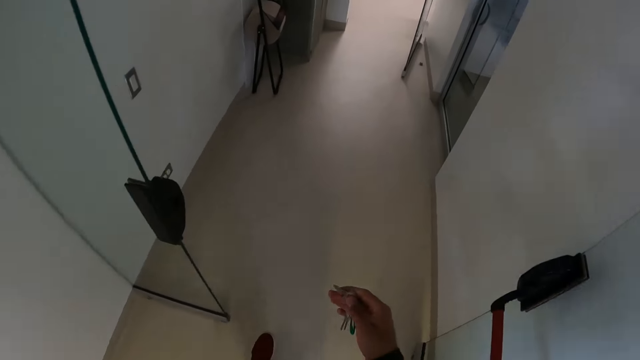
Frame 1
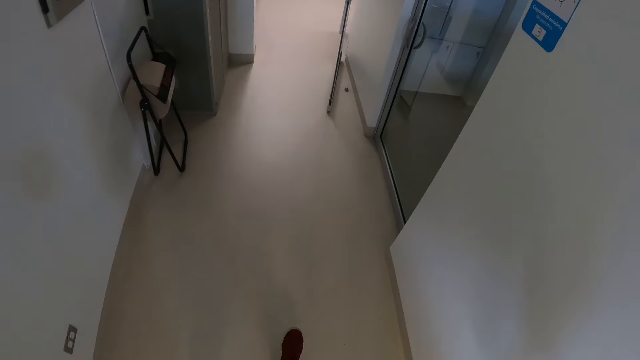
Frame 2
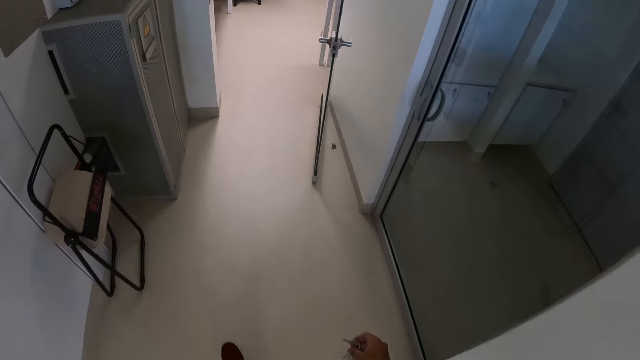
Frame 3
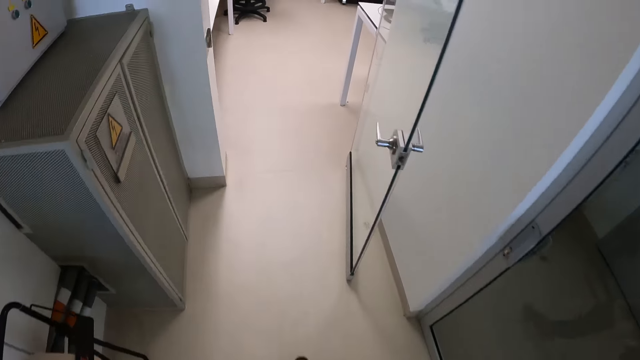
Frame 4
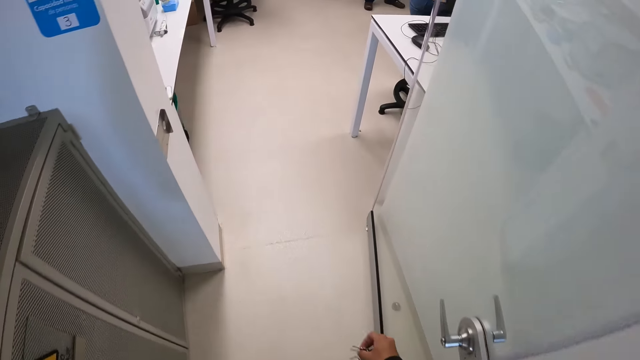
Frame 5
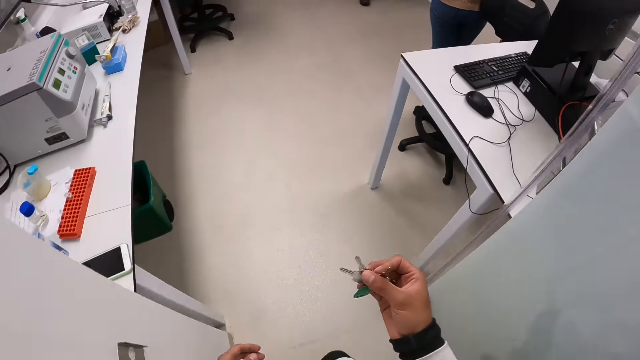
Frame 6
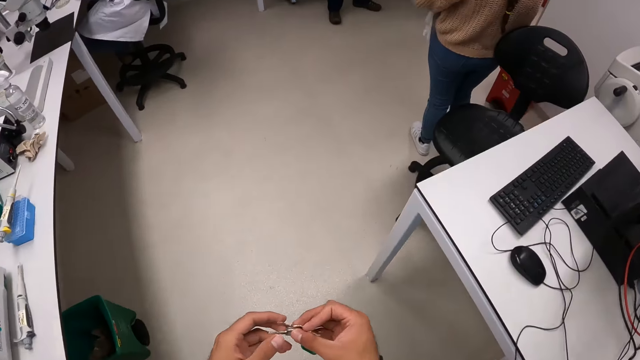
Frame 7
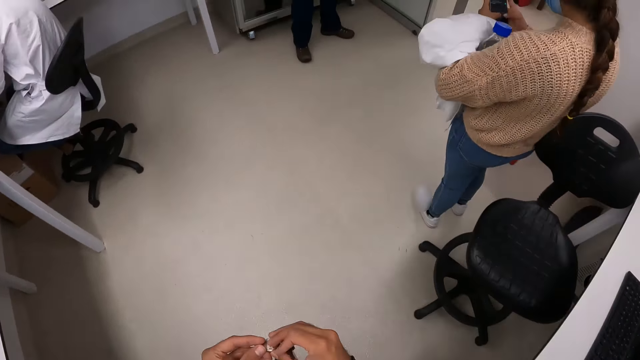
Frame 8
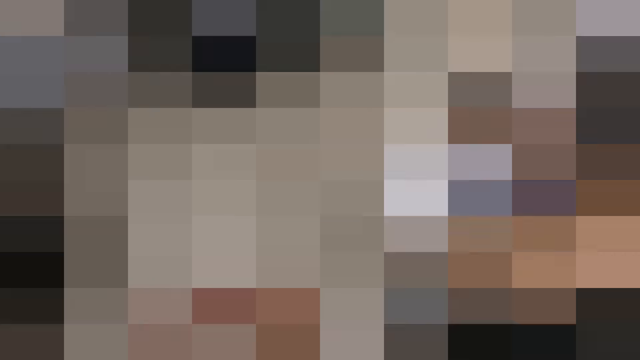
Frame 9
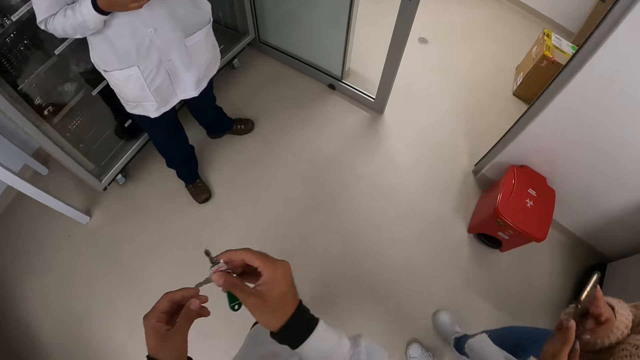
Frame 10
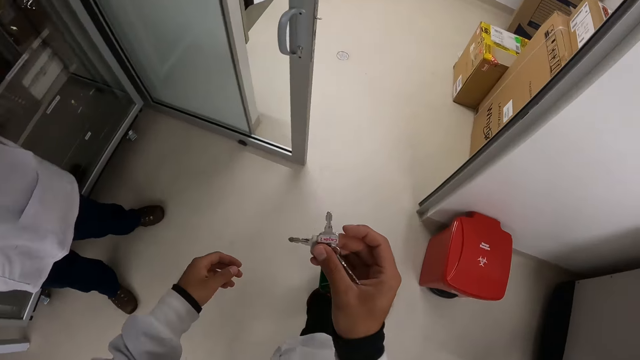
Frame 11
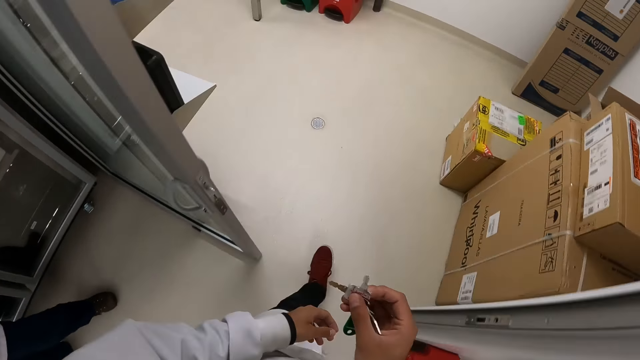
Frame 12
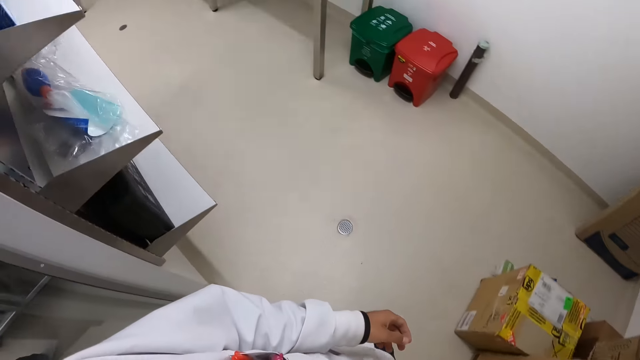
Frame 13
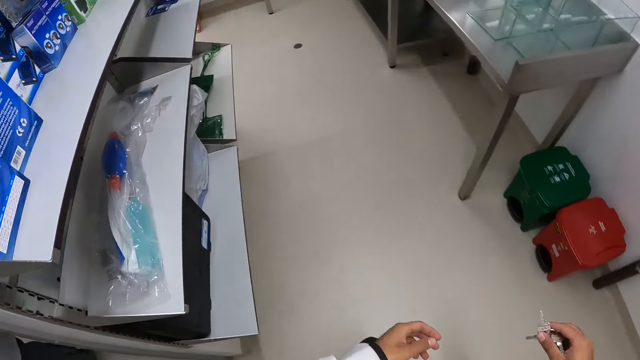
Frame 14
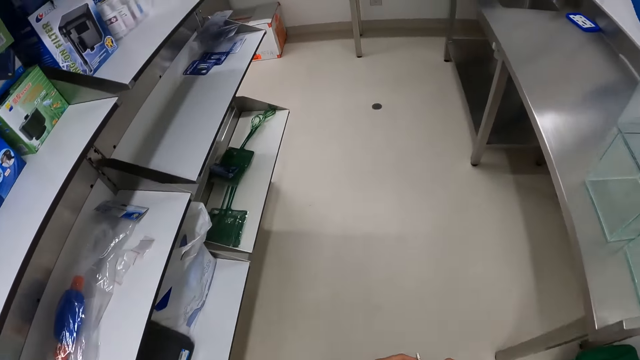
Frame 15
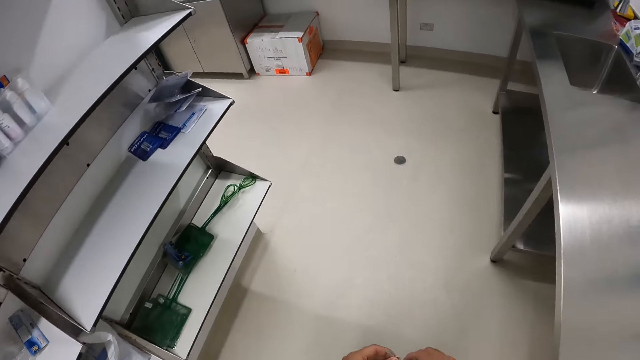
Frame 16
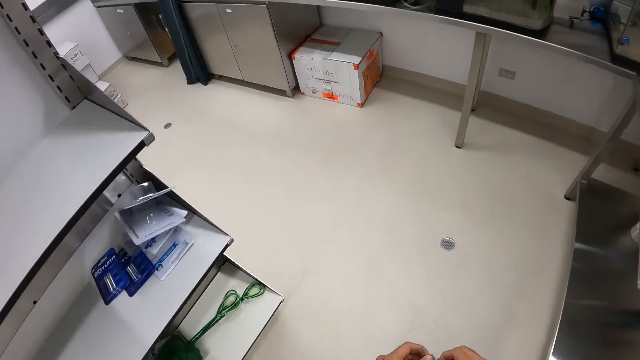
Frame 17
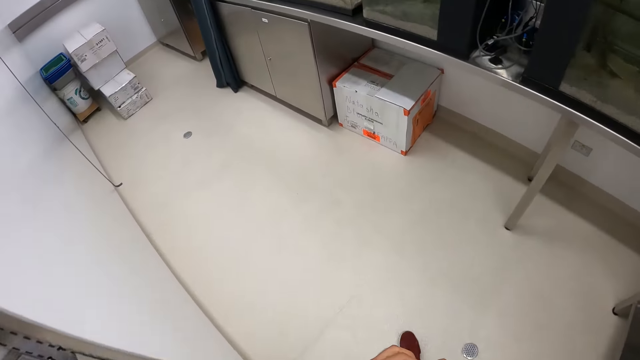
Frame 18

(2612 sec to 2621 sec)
The camera wearer holds the bunch of keys with both hands. He walks around.

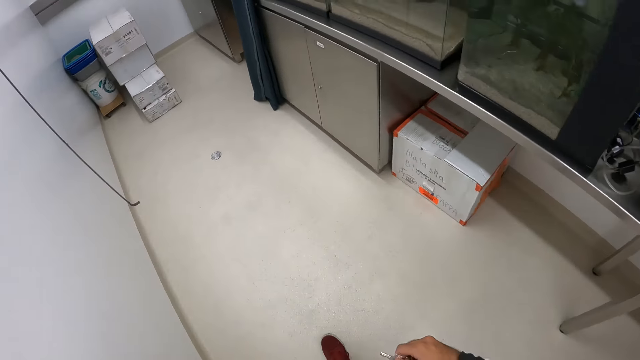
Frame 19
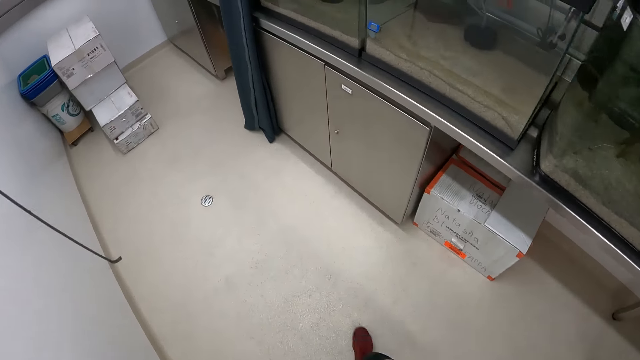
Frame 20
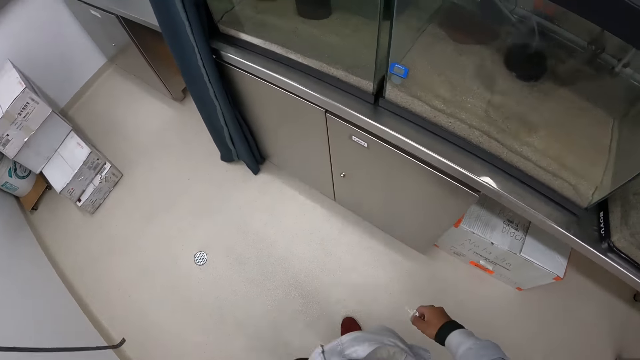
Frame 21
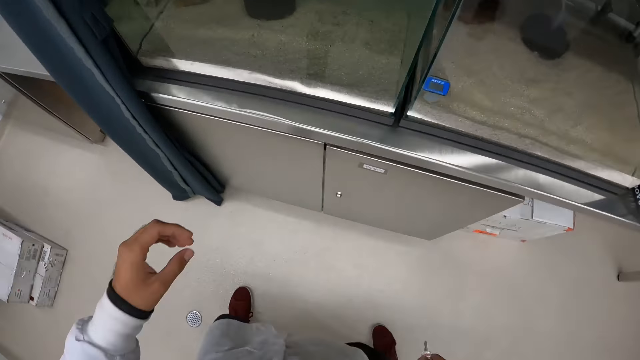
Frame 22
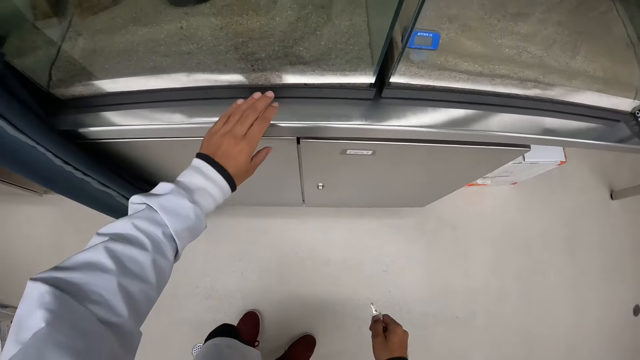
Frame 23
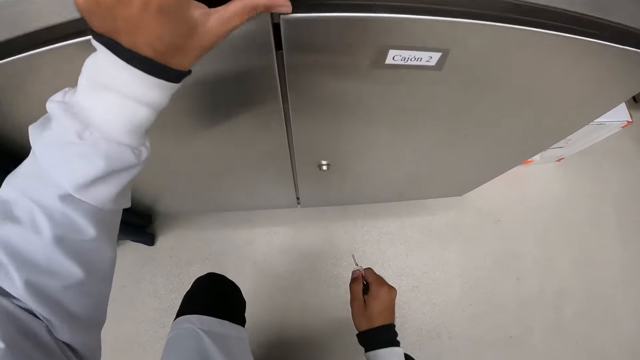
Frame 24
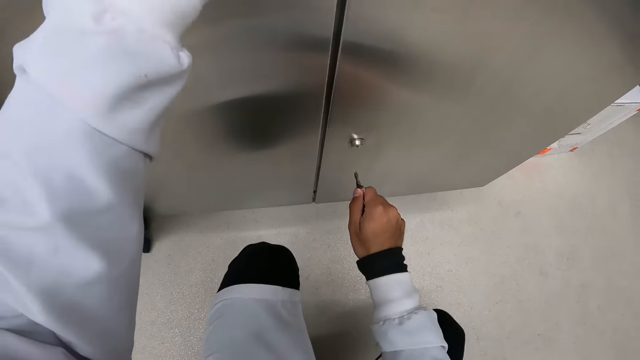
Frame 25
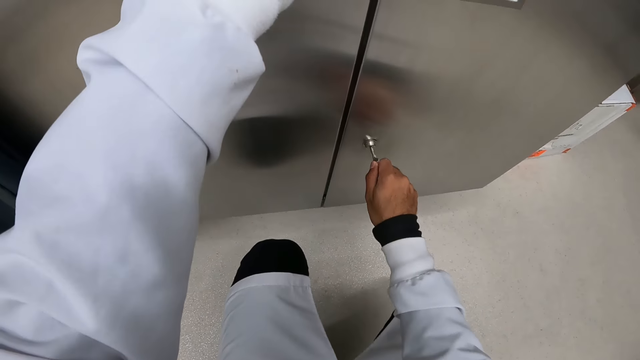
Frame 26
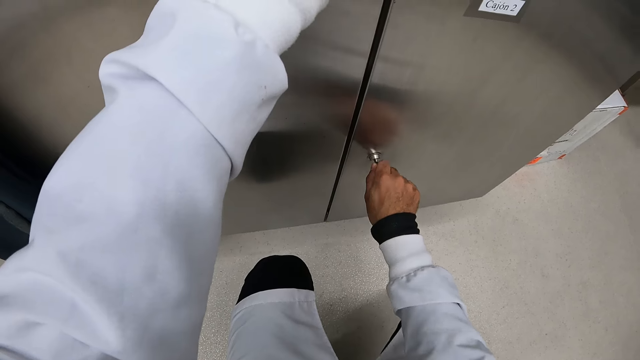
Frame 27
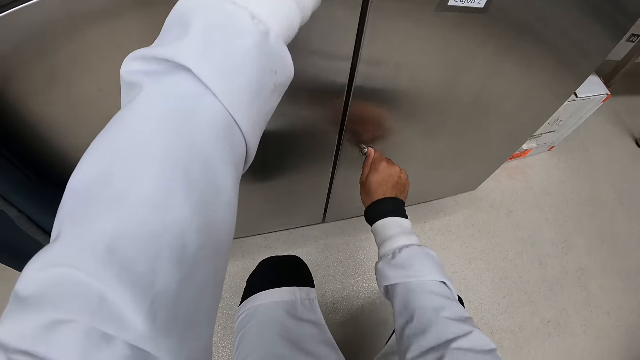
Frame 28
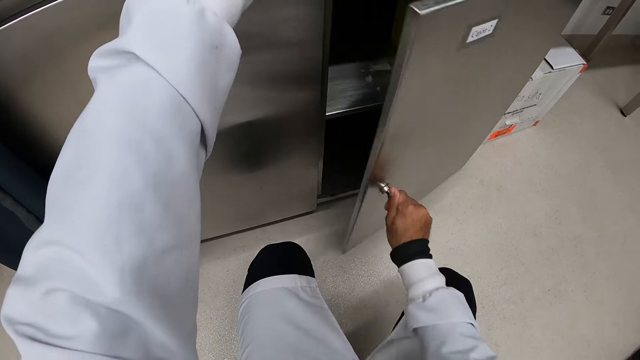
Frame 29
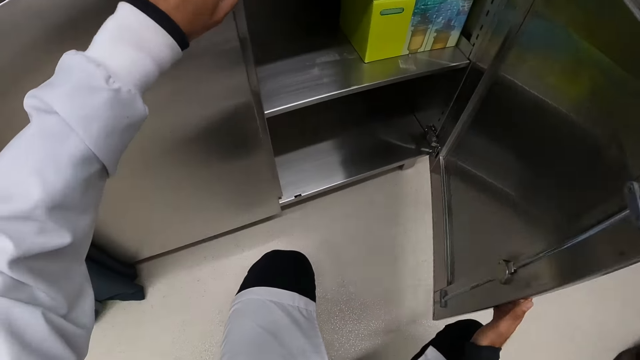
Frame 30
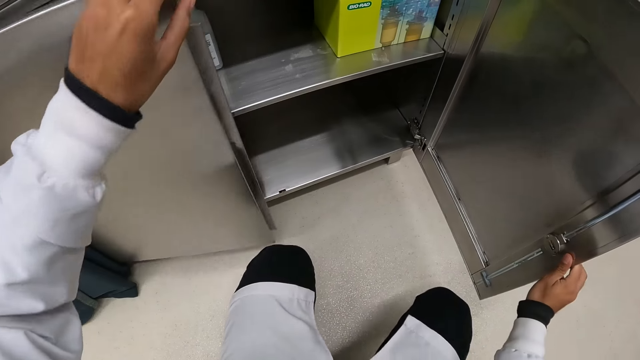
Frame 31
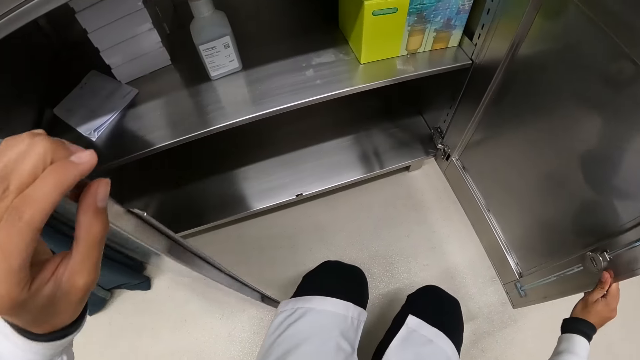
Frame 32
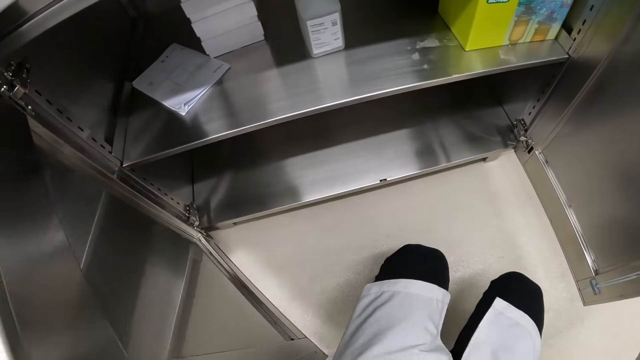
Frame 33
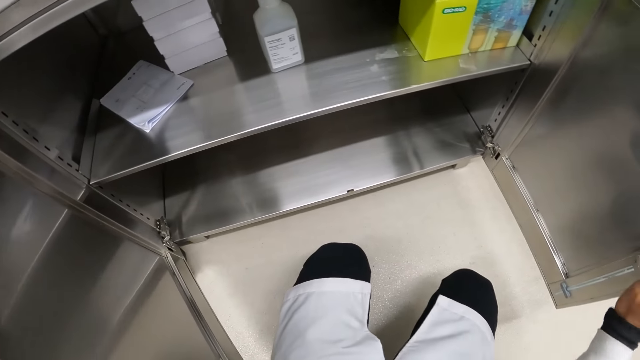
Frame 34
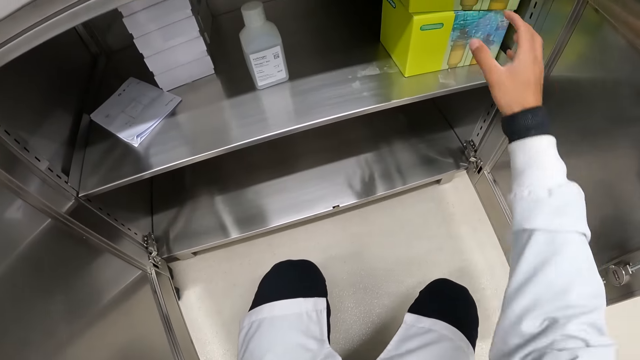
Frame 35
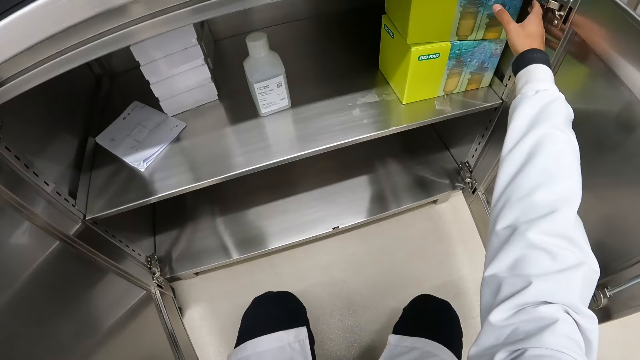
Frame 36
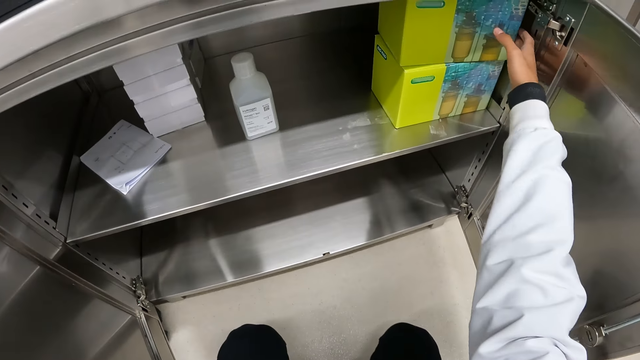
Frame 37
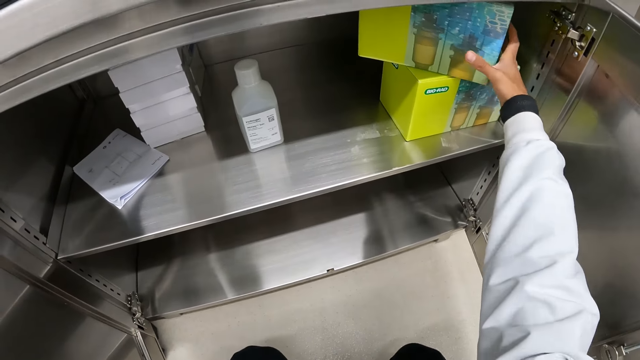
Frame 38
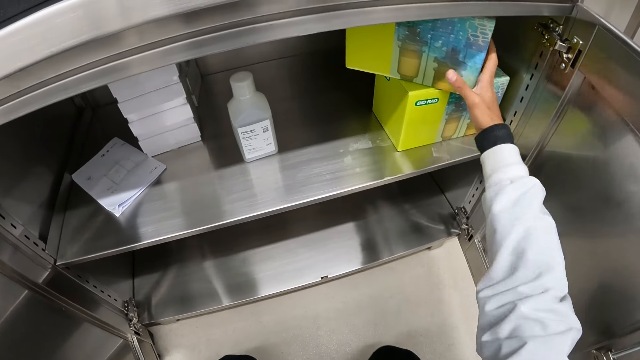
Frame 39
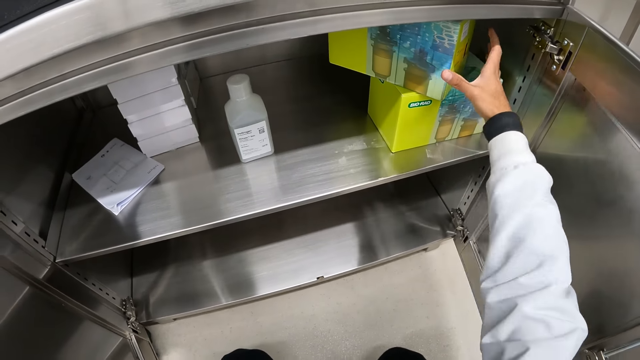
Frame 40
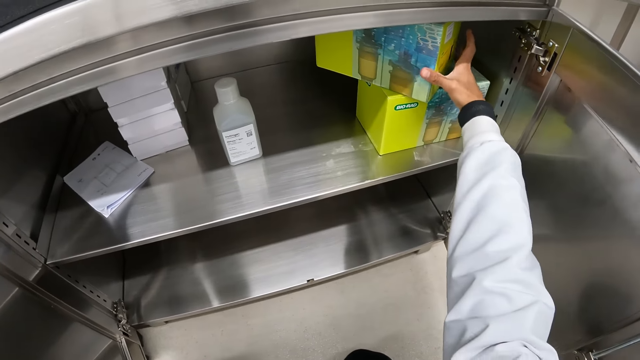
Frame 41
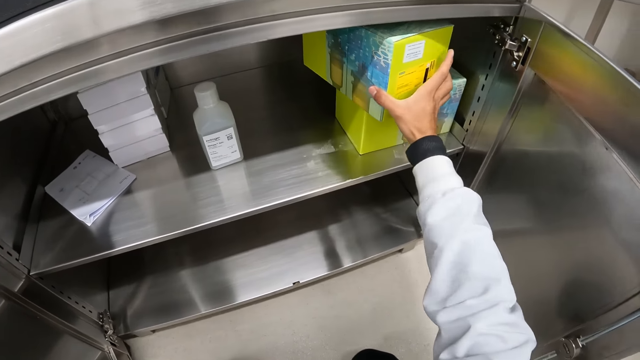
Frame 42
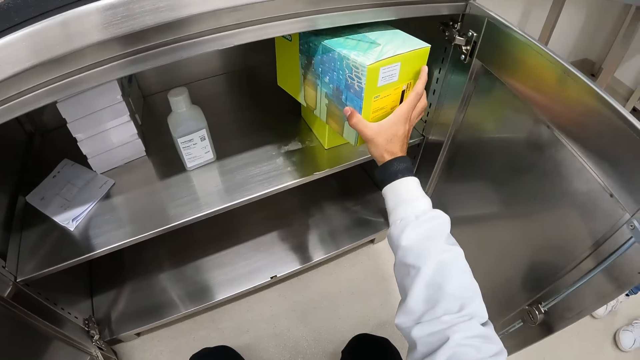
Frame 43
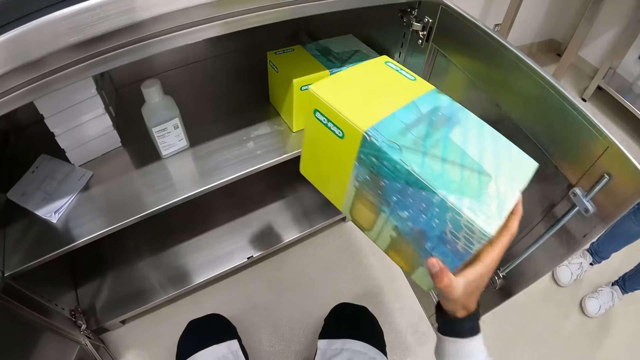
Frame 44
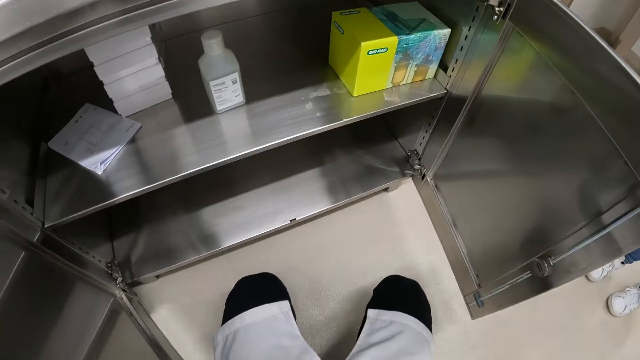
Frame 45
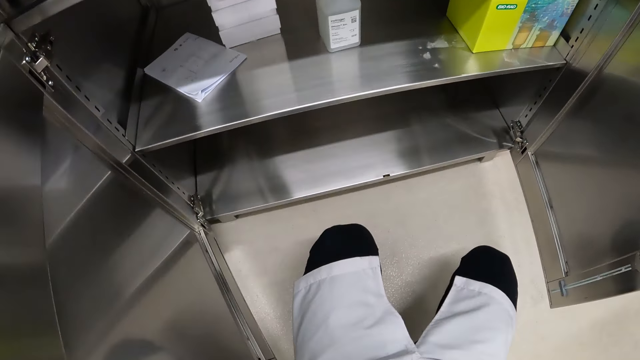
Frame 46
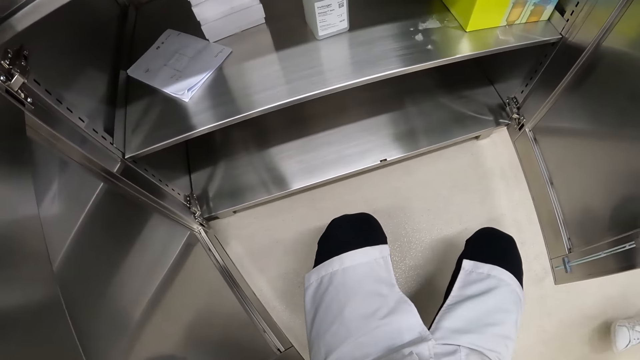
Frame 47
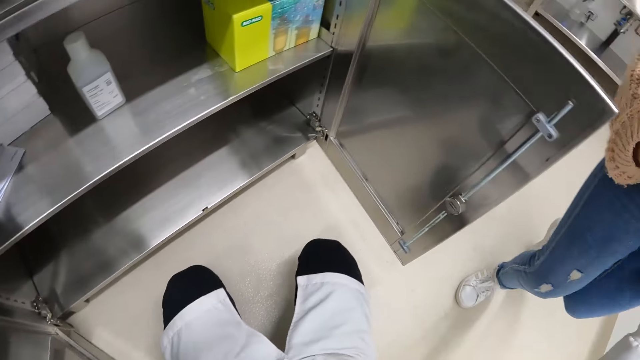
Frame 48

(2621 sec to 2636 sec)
The camera wearer holds a table with his left hand. He bends. He opens a cupboard with the key in his right hand. He opens the cupboard with his left hand. He picks up a box from the cupboard with his right hand. He holds the box. He picks up the box.
